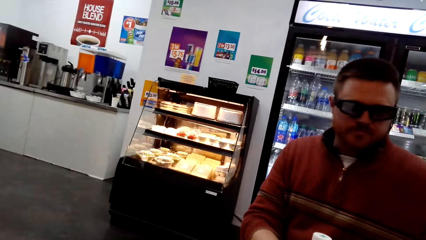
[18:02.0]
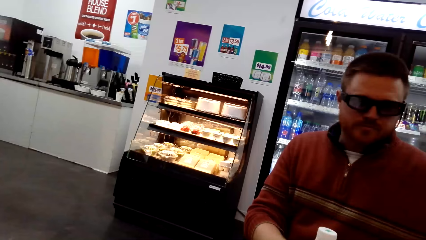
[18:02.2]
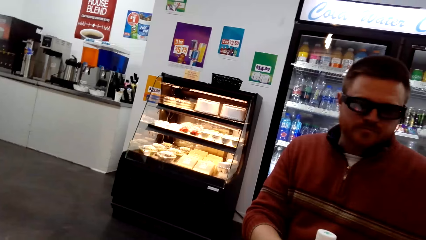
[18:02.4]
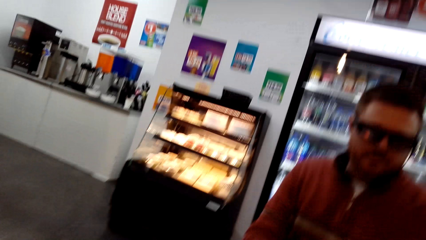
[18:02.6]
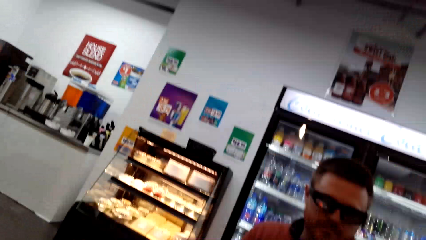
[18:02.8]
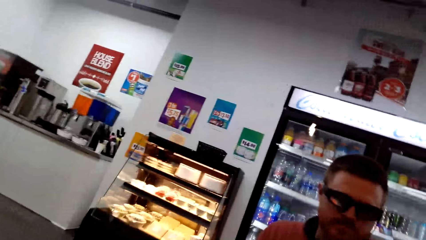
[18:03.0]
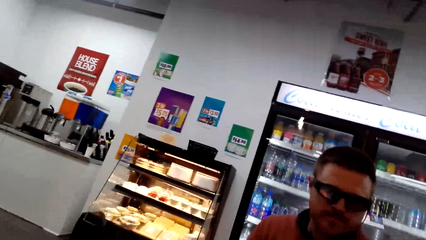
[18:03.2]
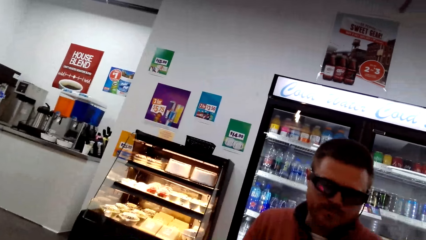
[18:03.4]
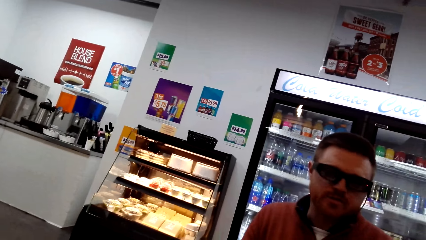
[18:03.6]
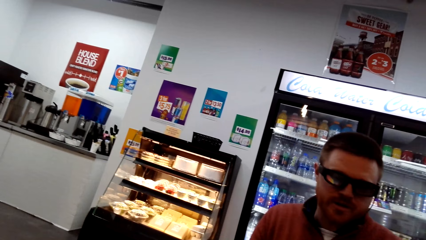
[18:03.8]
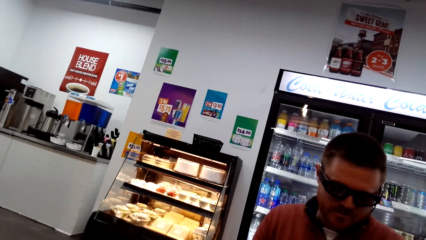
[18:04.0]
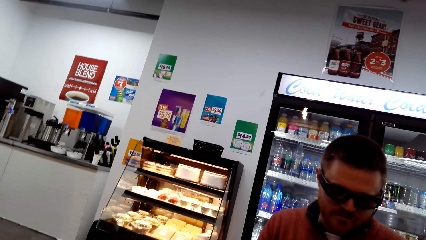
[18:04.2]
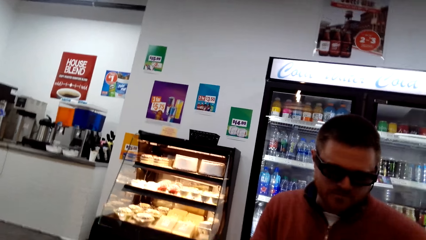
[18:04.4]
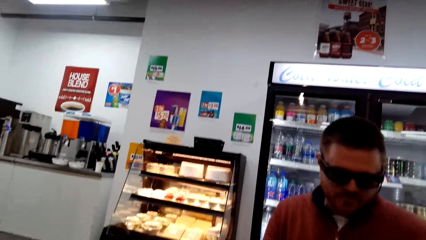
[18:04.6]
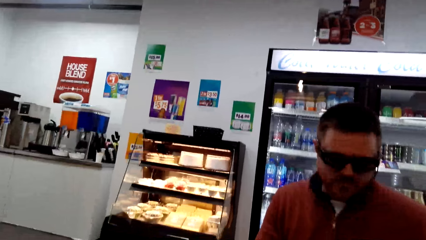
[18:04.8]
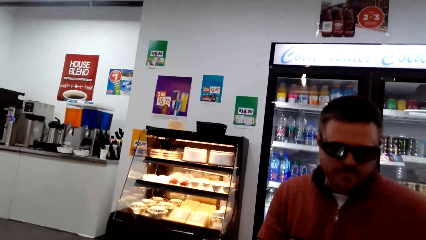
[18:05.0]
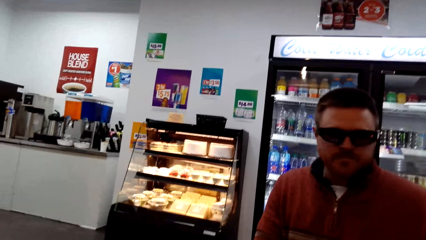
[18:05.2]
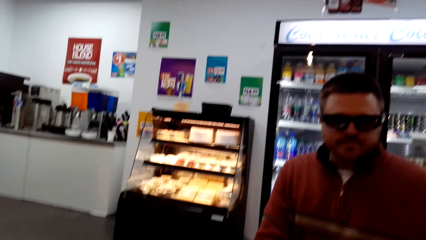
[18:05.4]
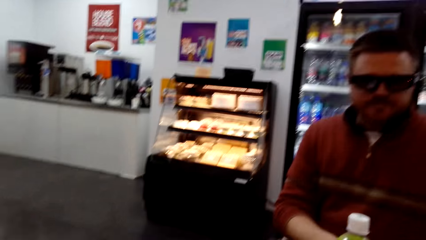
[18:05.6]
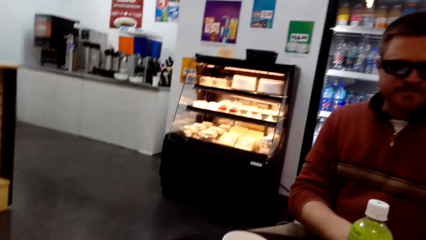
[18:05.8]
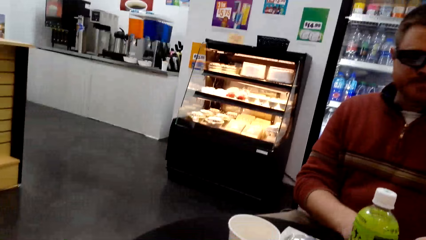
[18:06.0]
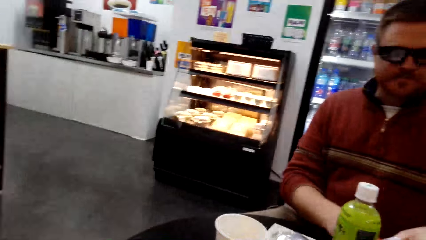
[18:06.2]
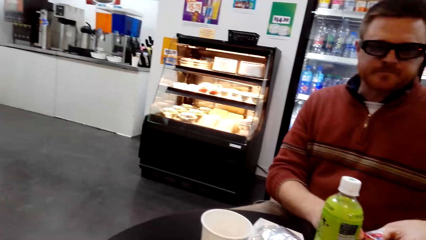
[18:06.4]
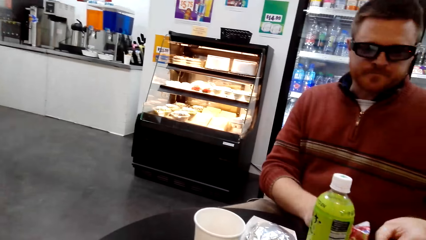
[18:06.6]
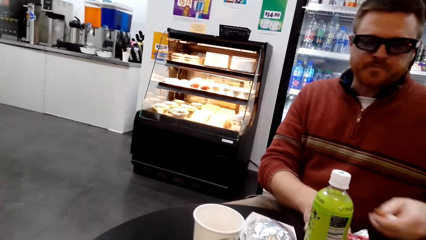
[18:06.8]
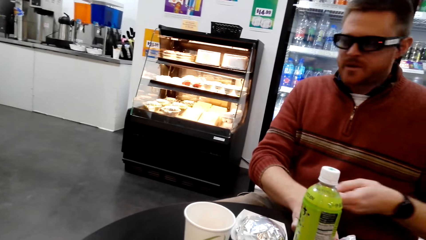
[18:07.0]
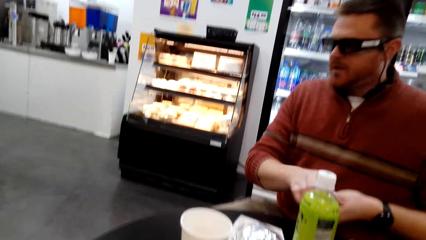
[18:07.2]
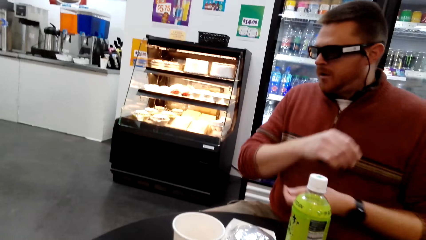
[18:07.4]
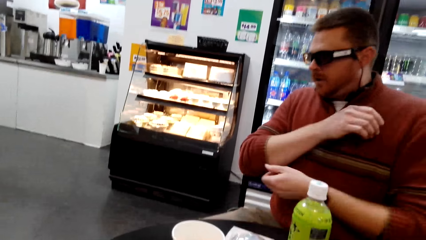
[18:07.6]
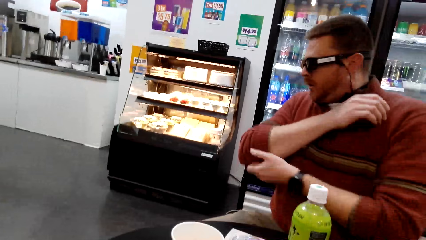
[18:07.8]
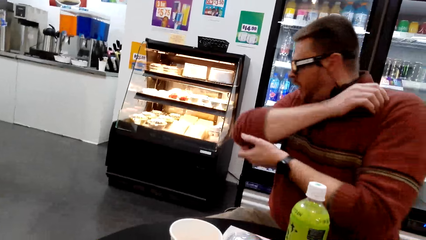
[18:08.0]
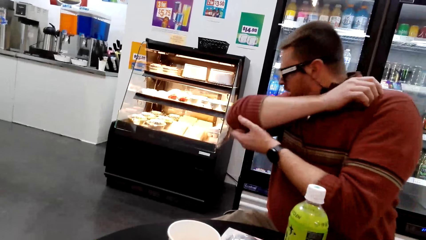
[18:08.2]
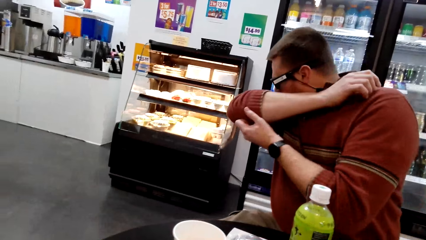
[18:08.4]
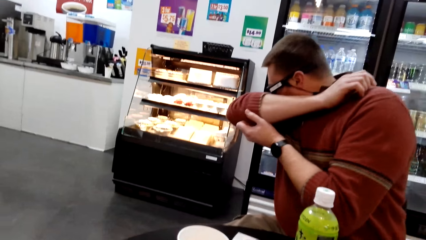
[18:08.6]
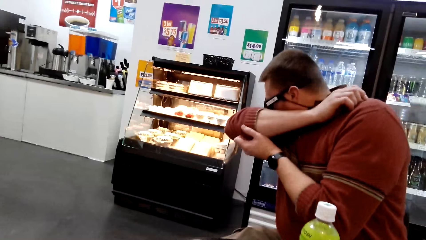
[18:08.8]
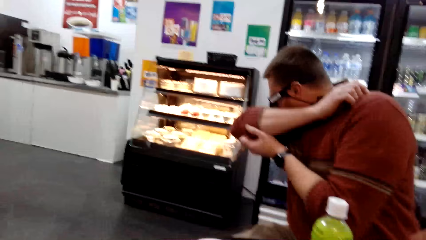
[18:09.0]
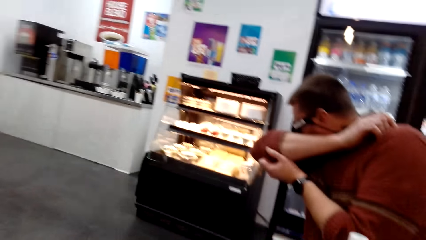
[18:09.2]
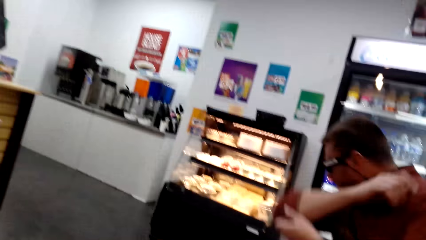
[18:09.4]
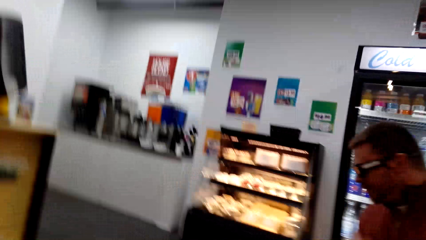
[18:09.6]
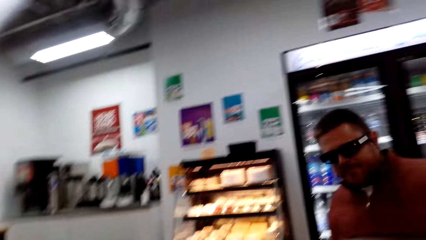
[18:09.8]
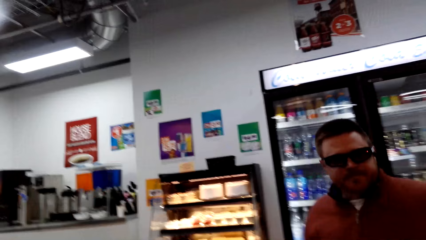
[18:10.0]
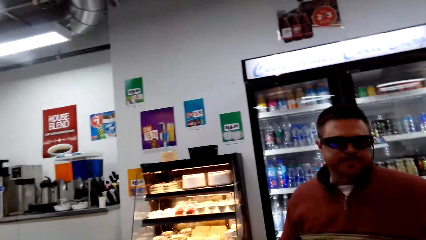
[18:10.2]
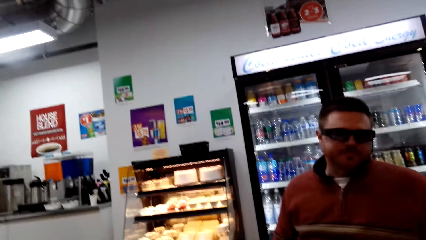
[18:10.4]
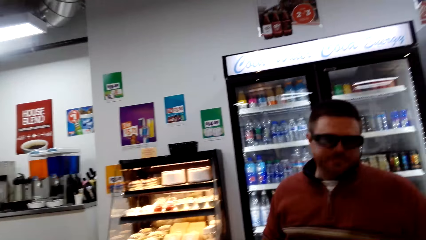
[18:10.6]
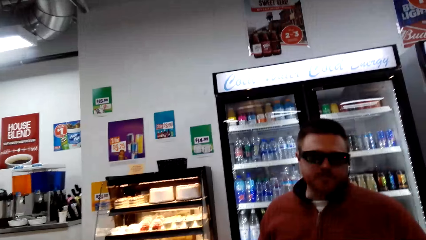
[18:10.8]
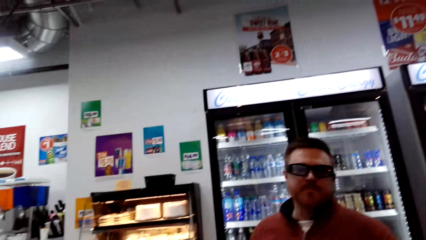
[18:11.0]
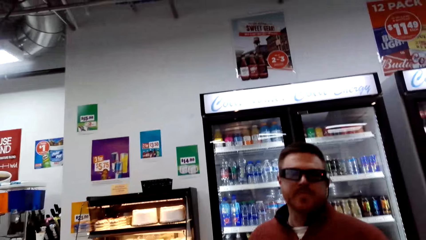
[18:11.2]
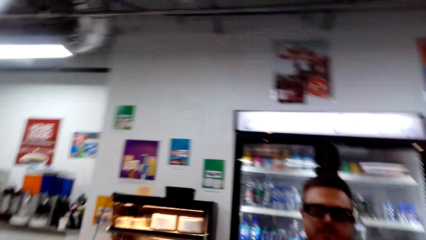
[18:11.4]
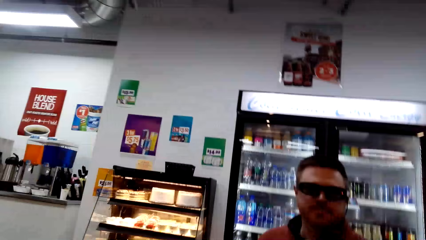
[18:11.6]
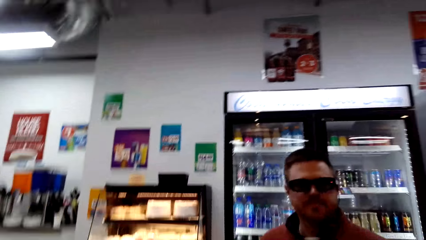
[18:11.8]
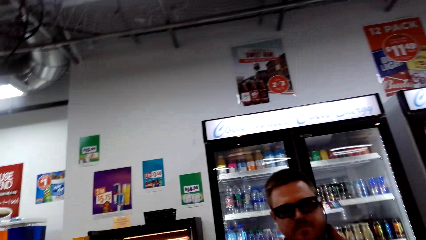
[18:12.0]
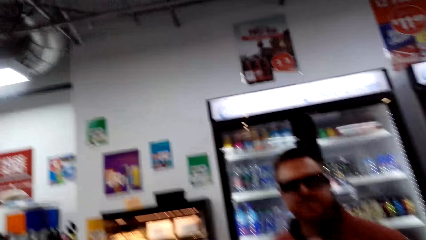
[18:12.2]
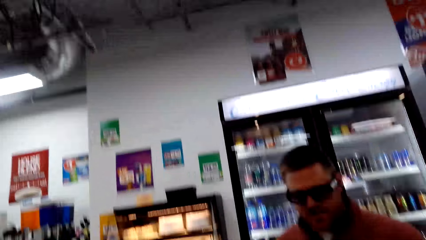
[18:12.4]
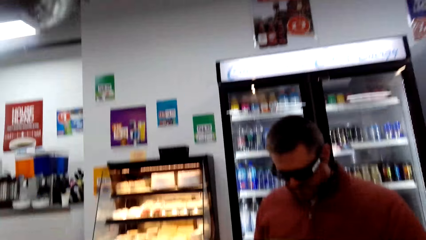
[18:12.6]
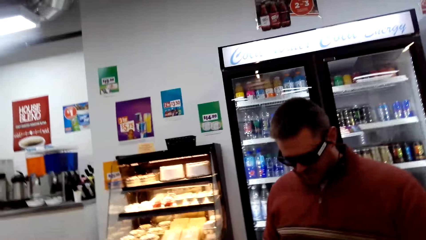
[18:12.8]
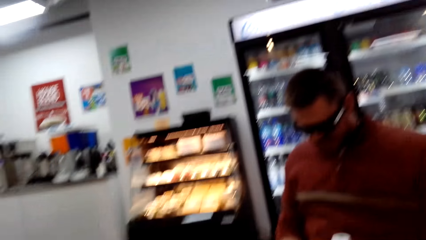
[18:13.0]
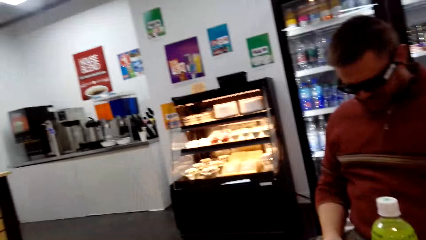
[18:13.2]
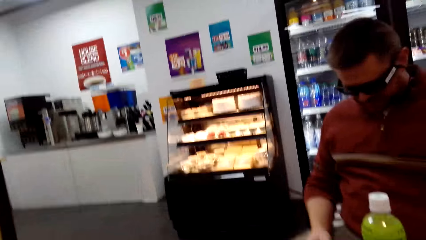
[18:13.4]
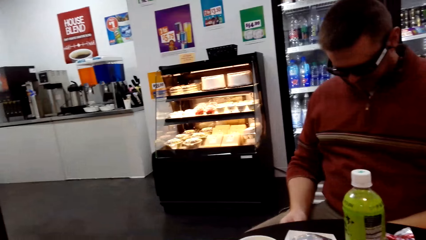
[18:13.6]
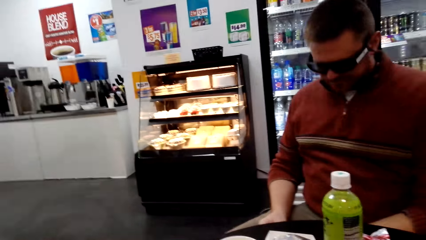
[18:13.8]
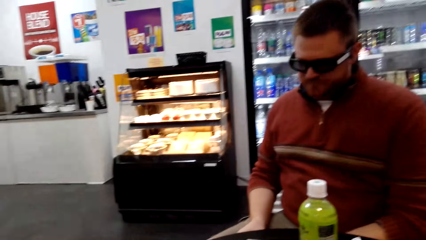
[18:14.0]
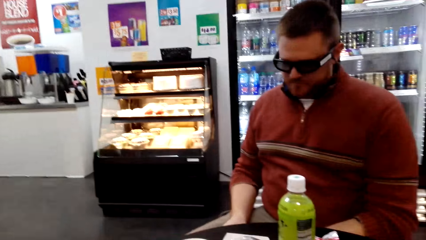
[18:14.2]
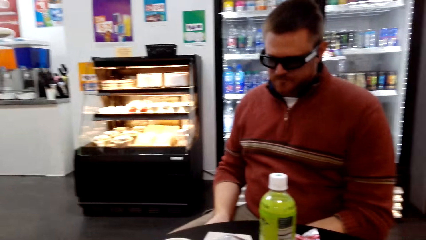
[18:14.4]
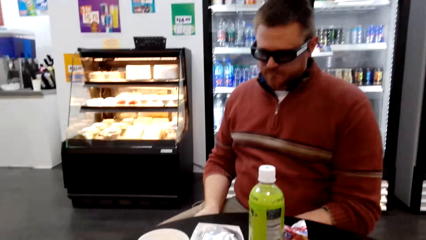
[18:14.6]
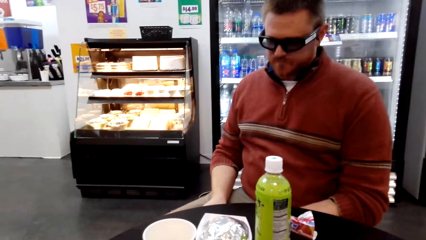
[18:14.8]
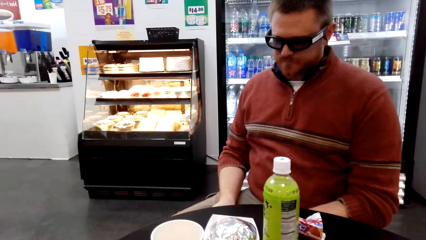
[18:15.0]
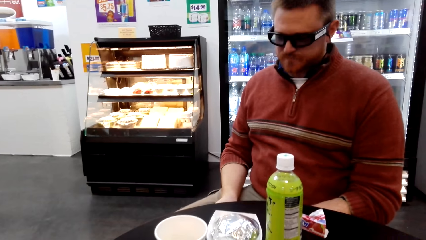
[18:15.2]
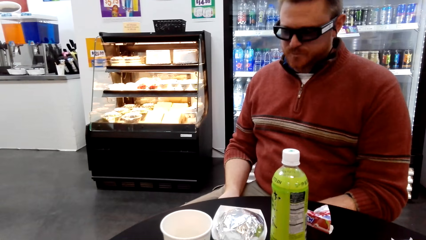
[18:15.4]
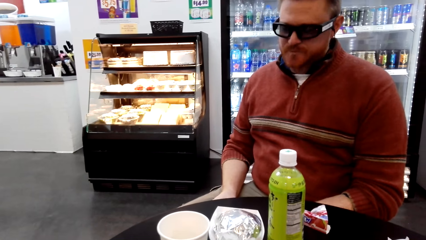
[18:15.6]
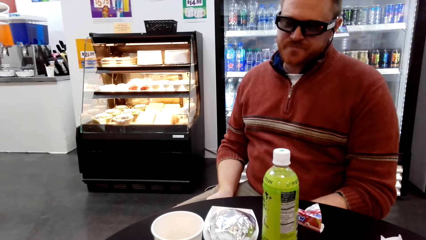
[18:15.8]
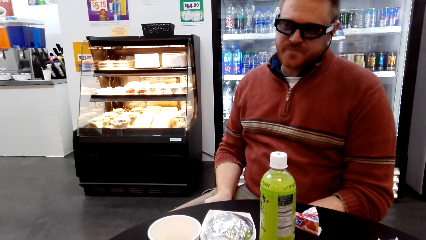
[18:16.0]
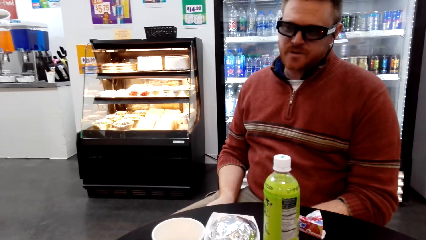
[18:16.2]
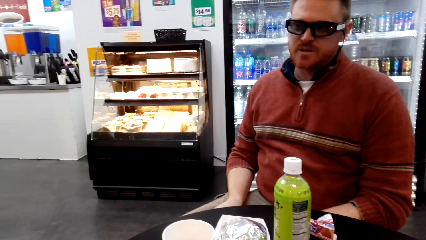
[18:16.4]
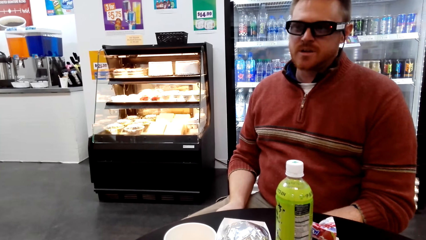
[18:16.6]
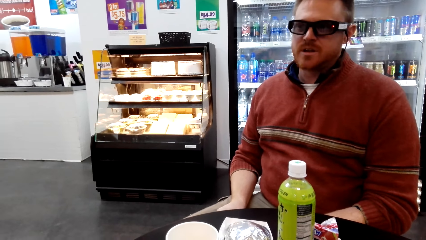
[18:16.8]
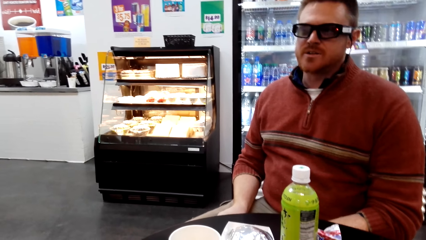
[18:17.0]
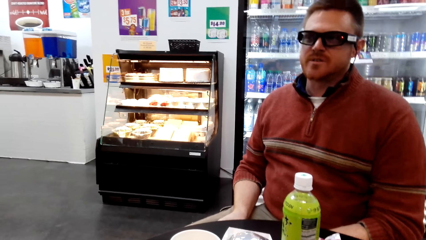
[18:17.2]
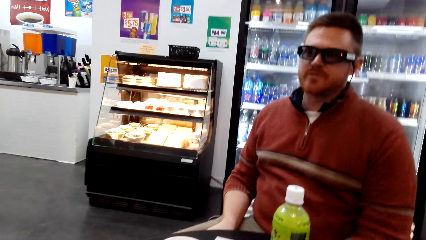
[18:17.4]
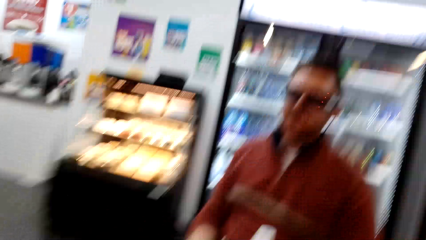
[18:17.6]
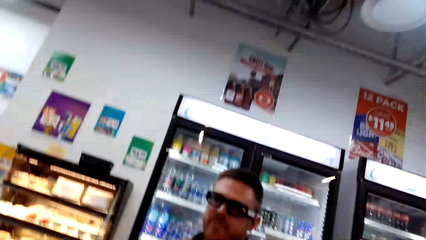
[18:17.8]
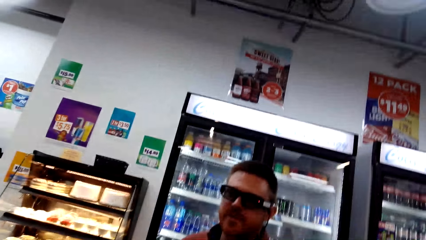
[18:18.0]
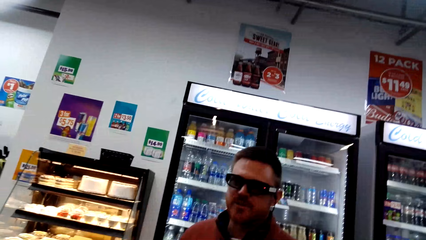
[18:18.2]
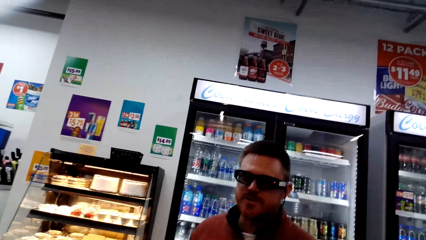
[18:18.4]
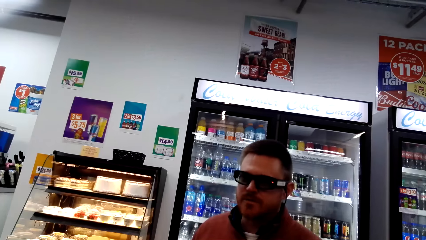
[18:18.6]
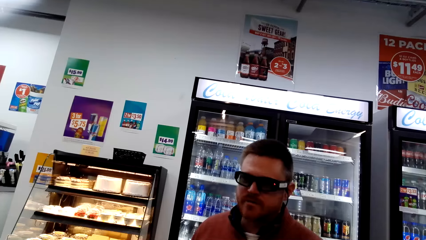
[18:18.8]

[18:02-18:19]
The camera wearer talks to a person. The person sneezes on his elbow. The camera wearer talks to the person.
